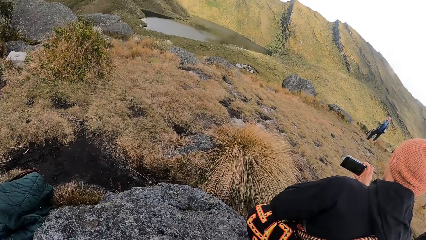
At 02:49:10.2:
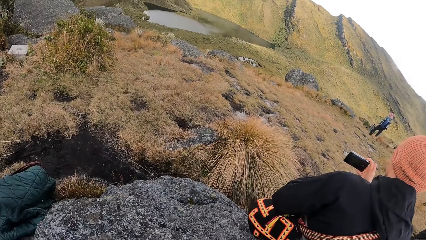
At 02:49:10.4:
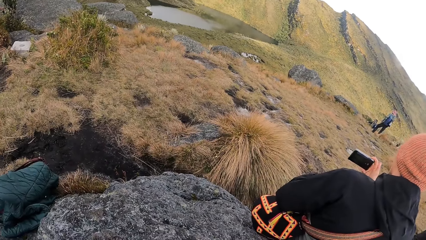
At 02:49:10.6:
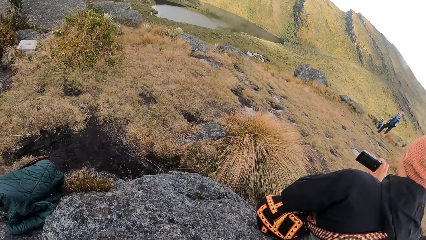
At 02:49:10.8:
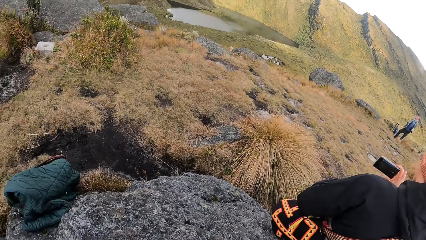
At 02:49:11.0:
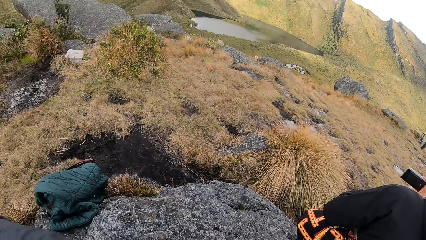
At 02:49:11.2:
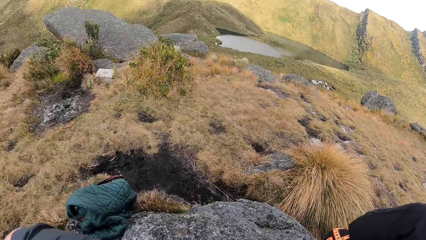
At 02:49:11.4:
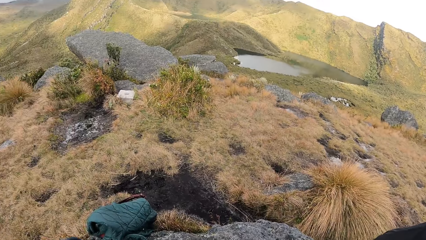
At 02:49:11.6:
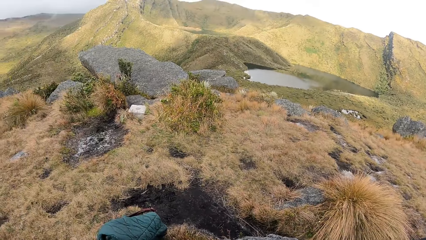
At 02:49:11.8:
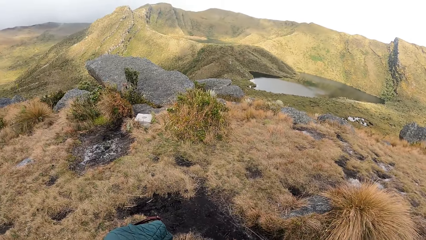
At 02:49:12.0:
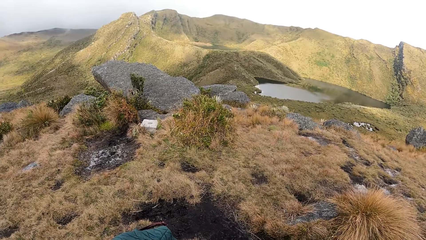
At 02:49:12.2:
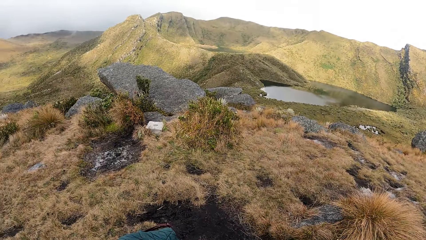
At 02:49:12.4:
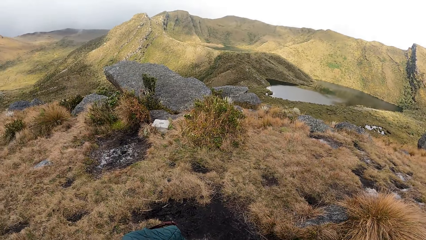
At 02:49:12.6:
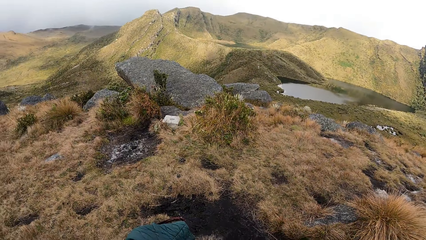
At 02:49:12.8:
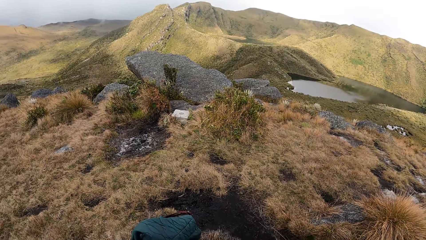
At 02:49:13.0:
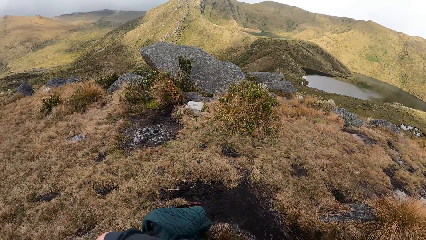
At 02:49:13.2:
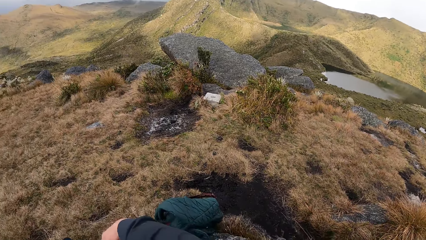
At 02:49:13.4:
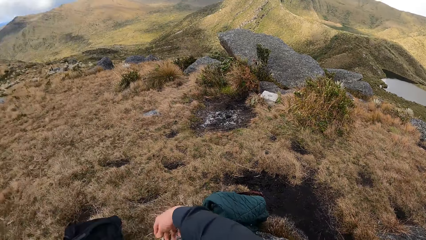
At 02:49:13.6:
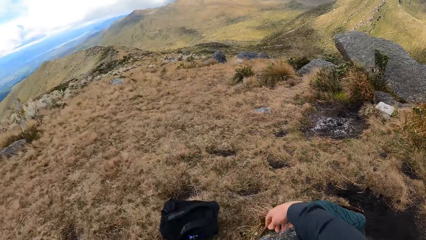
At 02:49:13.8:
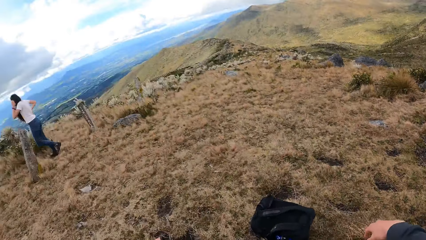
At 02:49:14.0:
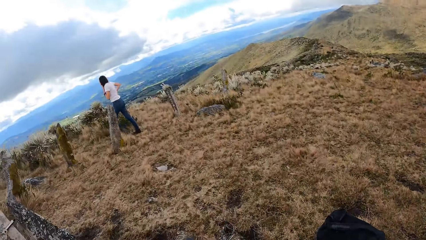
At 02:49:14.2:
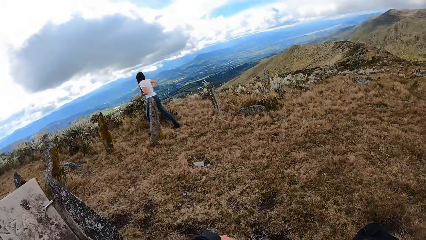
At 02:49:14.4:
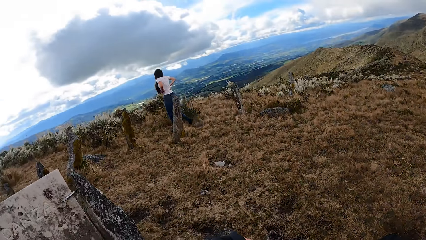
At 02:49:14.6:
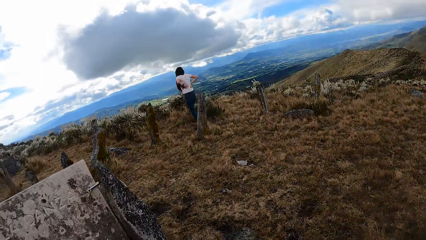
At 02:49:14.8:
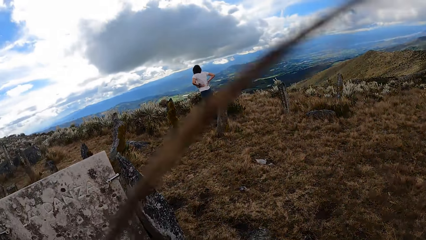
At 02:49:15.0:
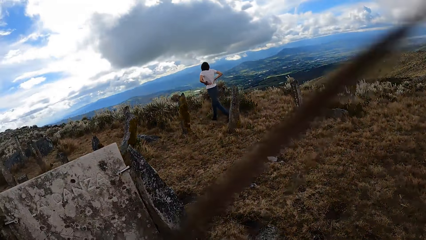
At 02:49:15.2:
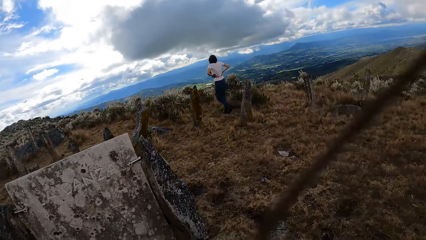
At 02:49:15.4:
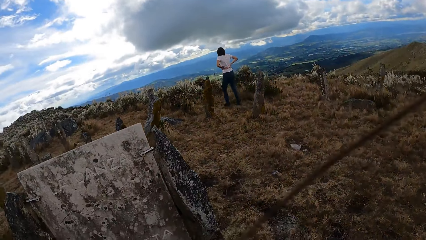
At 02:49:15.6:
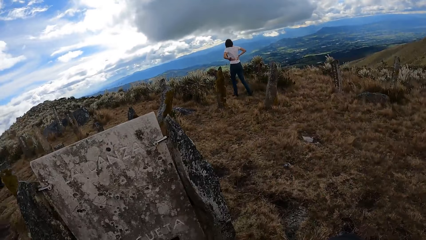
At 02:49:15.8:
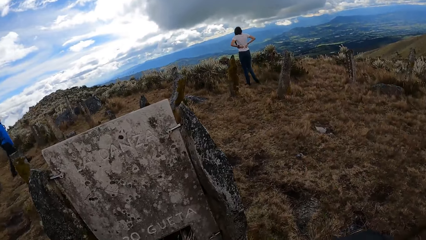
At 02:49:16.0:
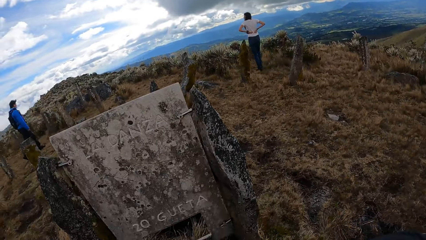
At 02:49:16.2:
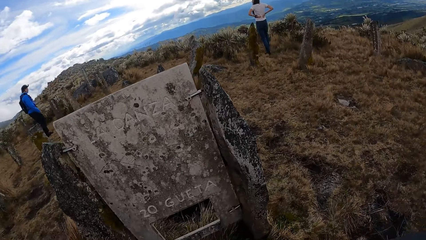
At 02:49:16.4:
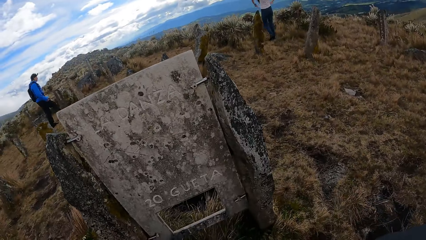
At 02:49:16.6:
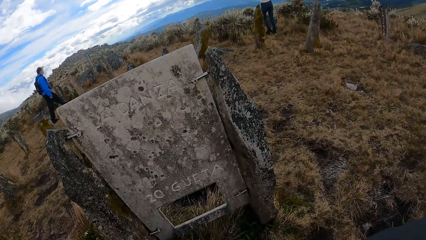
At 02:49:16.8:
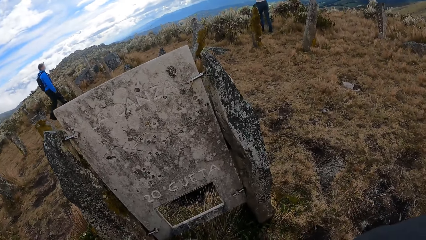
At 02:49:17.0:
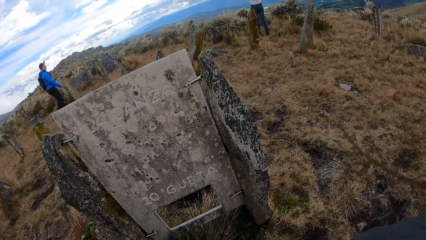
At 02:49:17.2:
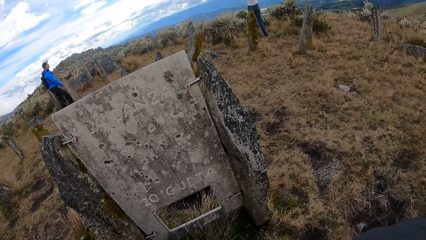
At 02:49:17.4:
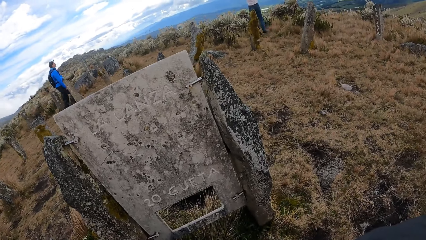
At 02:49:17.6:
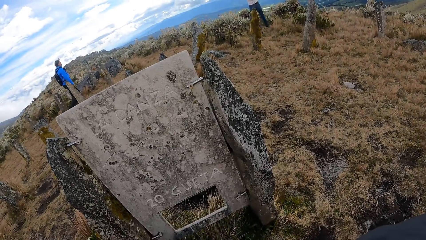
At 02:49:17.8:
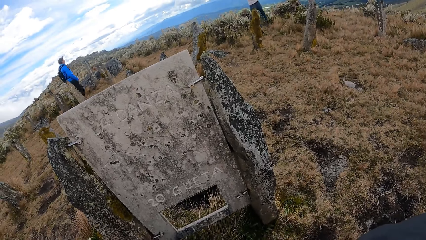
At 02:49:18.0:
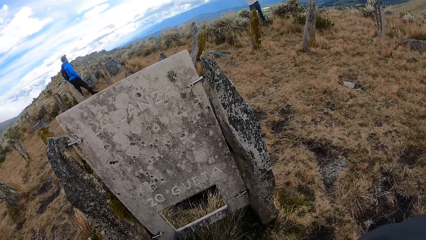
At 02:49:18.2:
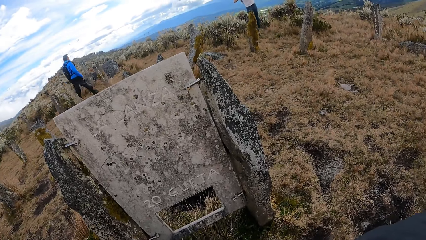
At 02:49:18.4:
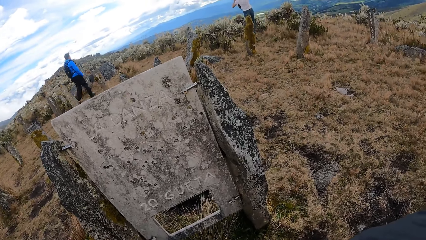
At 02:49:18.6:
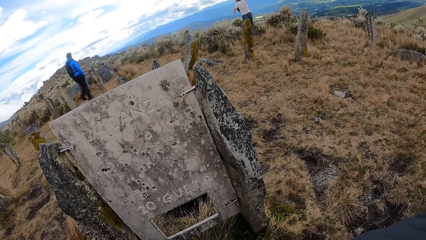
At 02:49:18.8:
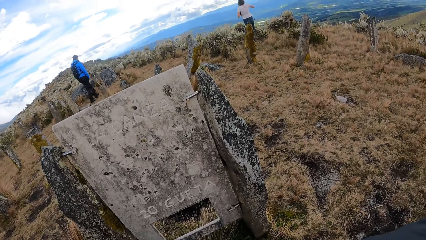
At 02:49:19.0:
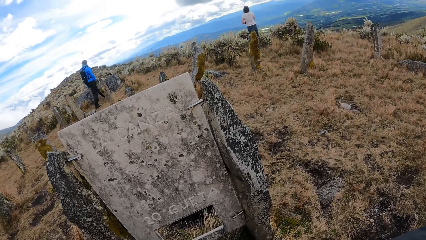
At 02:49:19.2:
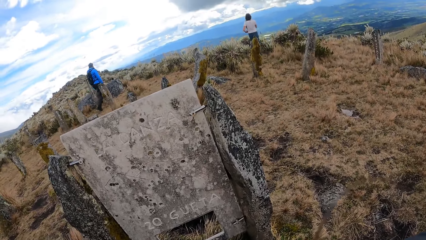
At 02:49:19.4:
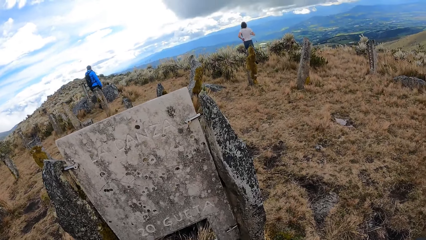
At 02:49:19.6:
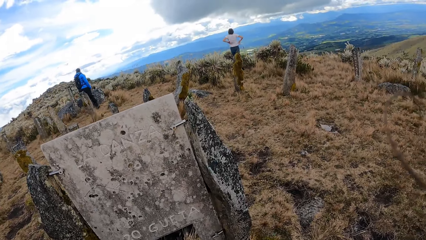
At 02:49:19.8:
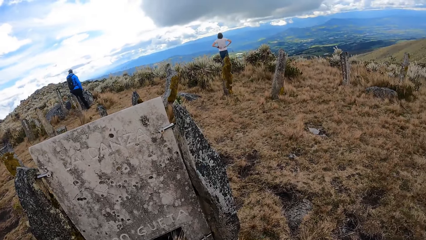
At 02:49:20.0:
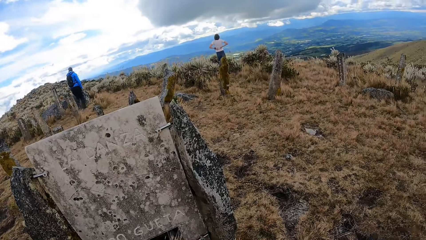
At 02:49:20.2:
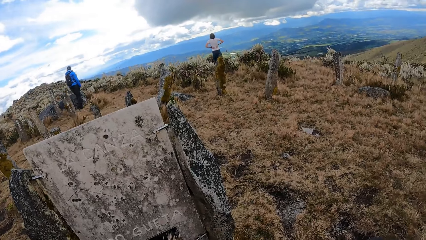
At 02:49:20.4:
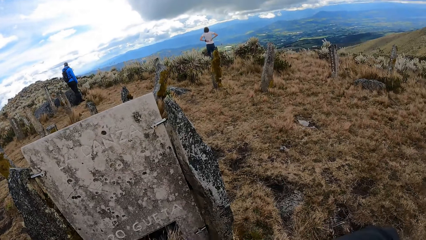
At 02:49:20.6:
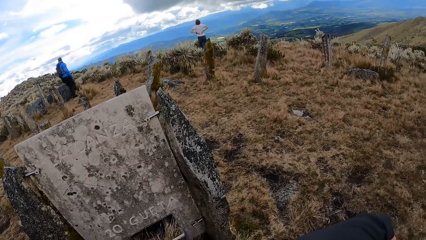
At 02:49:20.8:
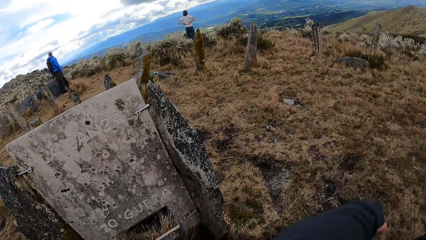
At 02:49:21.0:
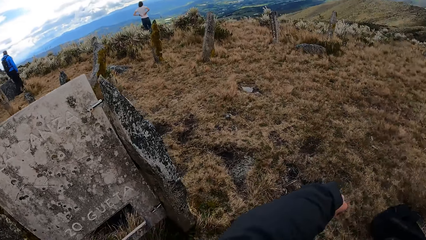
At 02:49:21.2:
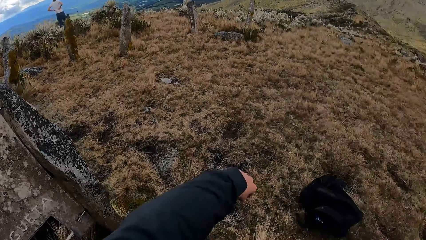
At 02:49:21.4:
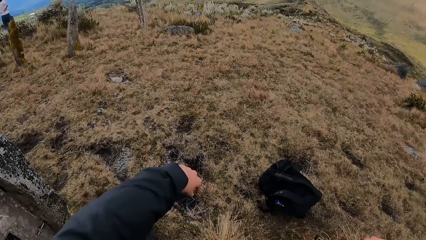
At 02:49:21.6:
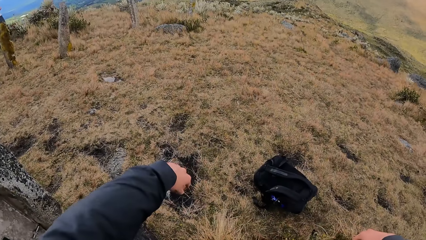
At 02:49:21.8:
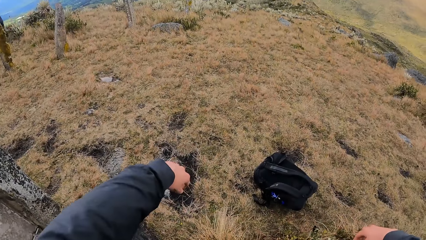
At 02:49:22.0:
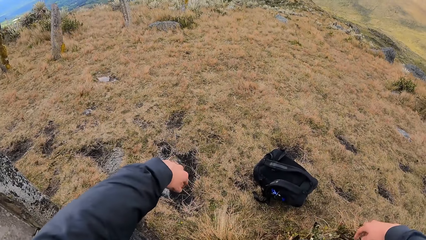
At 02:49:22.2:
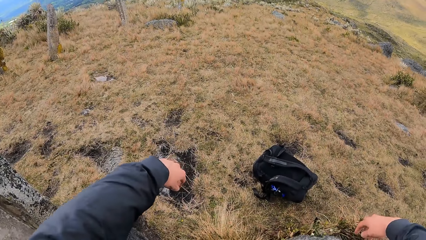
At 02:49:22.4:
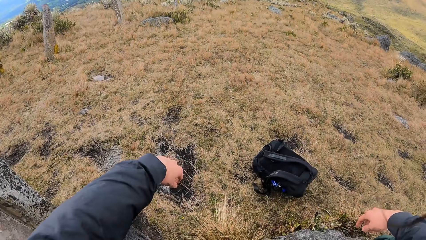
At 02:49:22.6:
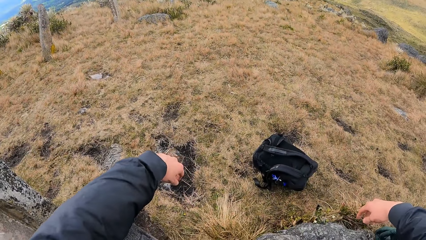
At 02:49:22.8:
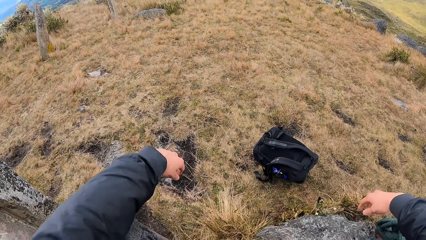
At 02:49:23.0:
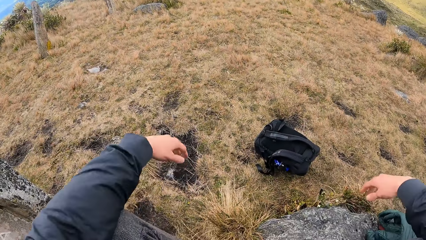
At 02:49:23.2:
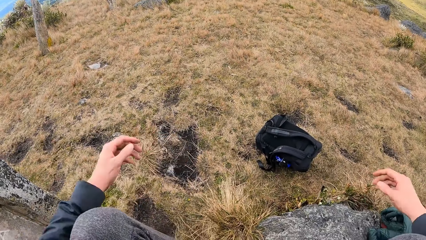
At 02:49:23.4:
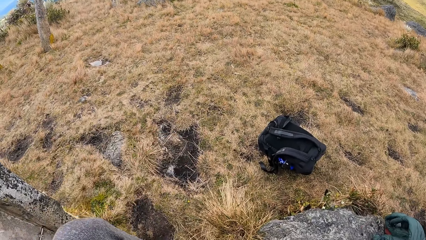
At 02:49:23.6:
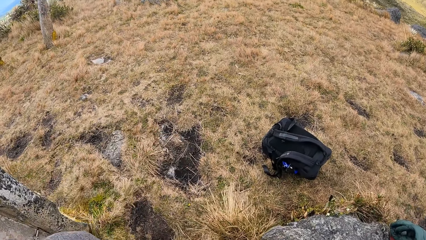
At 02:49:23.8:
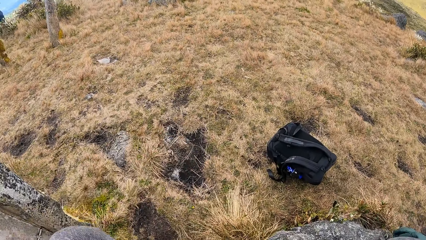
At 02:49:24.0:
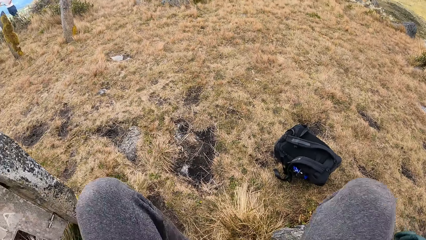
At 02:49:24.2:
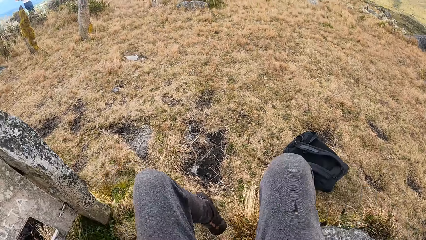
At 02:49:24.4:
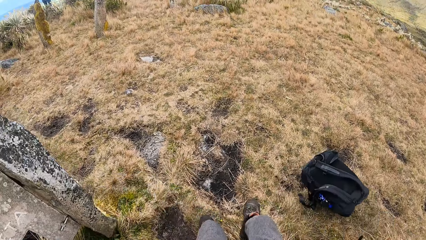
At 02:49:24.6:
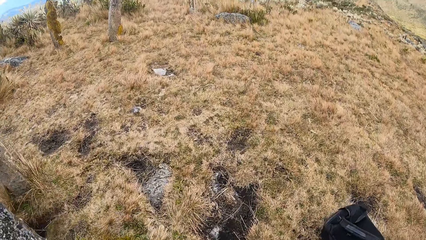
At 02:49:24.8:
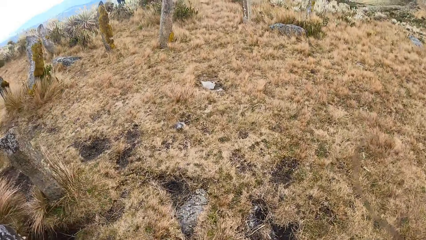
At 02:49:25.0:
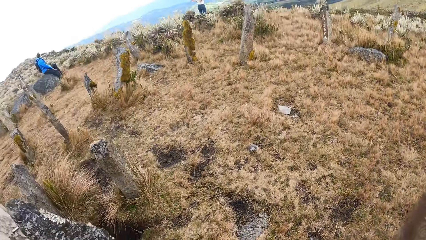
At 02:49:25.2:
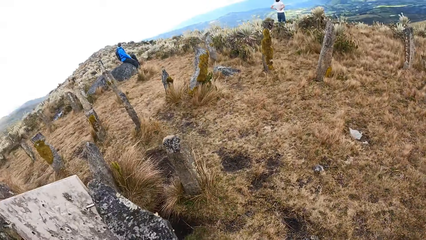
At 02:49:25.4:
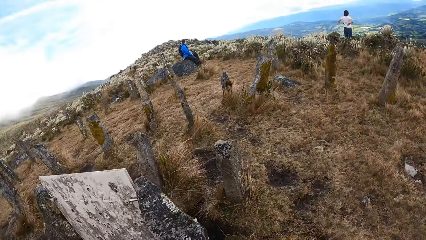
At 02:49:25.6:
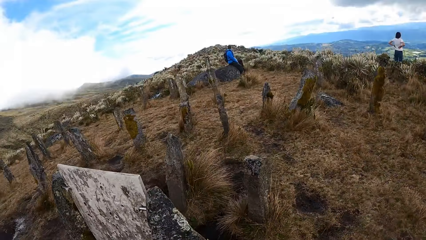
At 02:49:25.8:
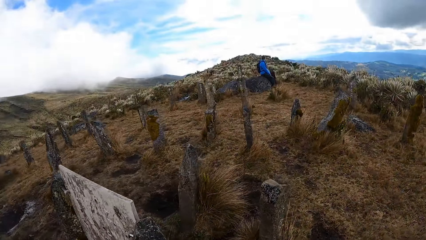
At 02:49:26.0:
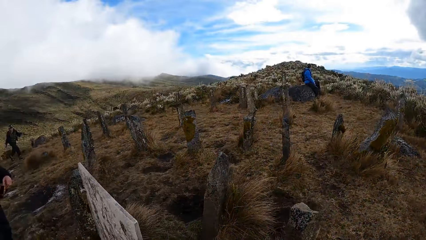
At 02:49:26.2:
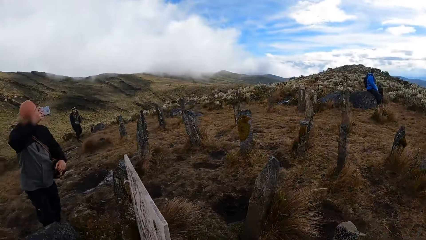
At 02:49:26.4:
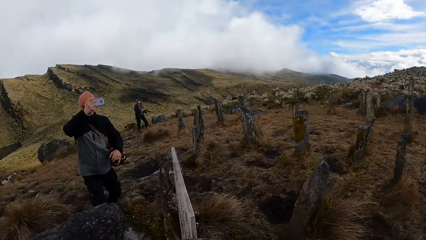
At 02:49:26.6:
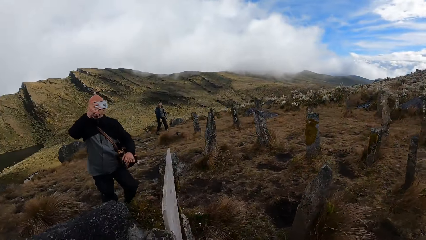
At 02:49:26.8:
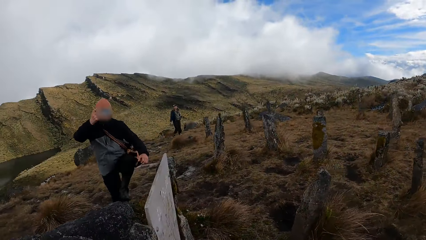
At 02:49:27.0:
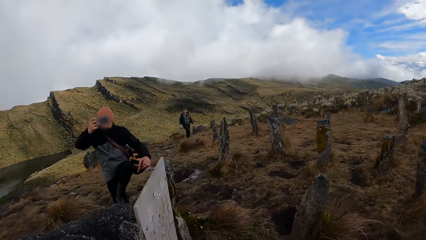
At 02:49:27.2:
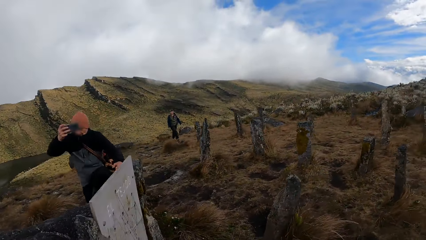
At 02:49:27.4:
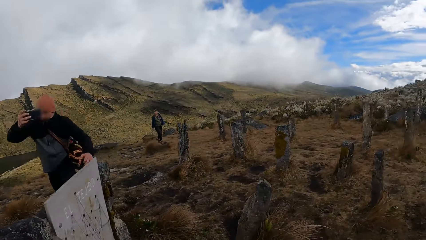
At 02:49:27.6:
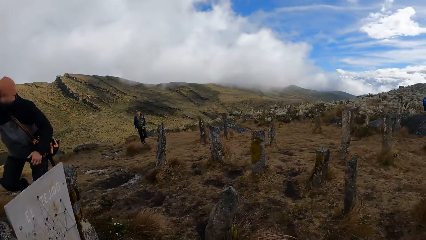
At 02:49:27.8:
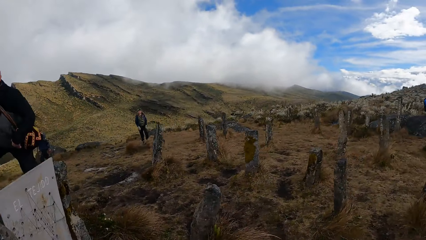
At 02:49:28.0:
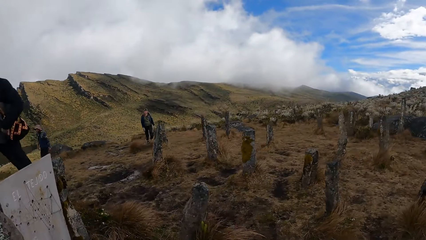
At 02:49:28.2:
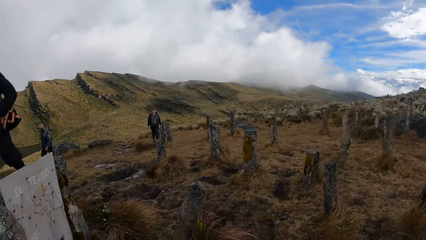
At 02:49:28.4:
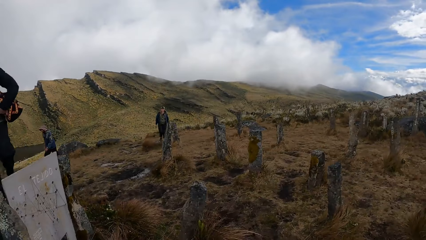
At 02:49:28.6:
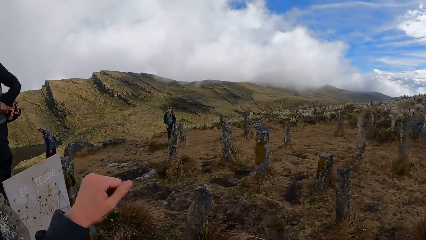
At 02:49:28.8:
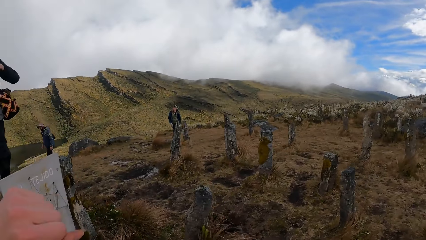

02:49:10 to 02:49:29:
A man climbs the hill. The camera wearer jumps from a rock to the hill. They walk around on the hill. A woman climbs the hill.
